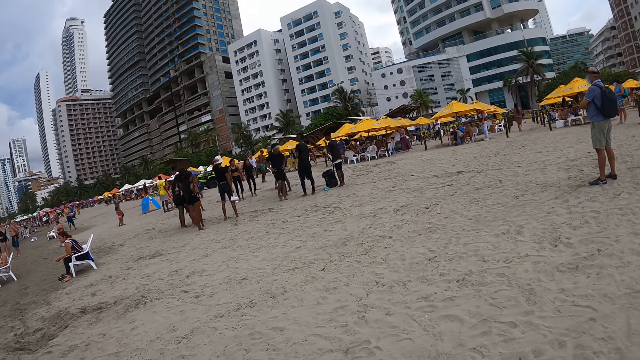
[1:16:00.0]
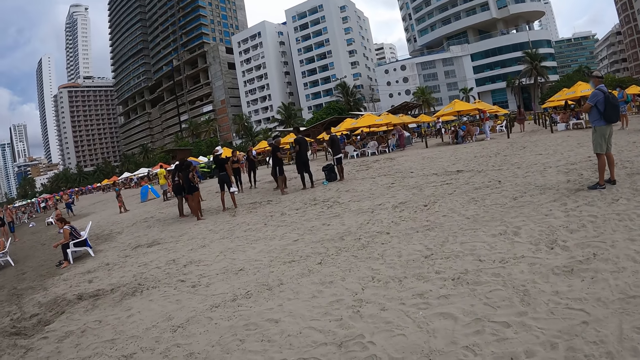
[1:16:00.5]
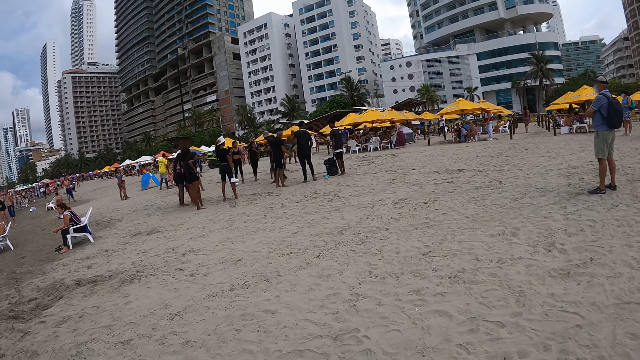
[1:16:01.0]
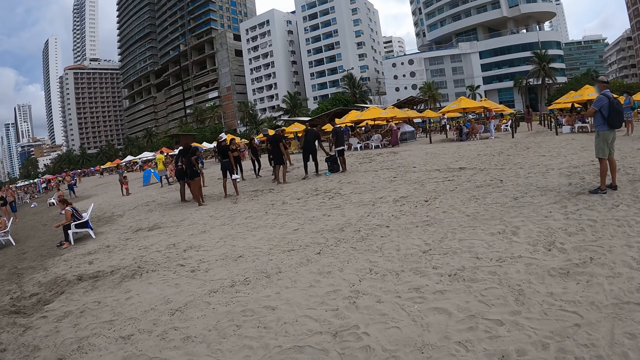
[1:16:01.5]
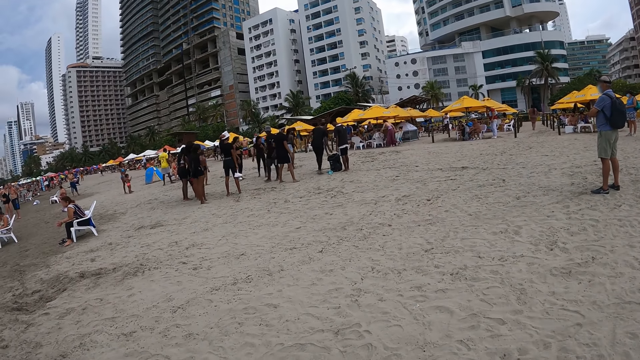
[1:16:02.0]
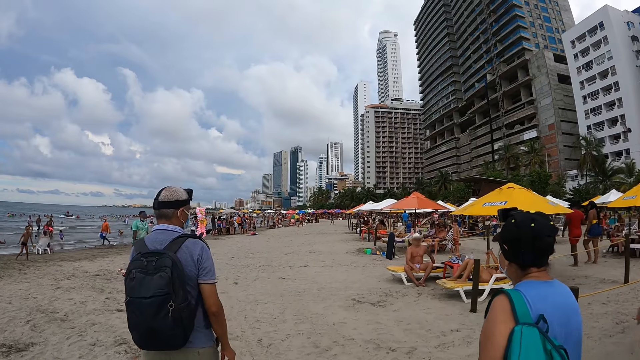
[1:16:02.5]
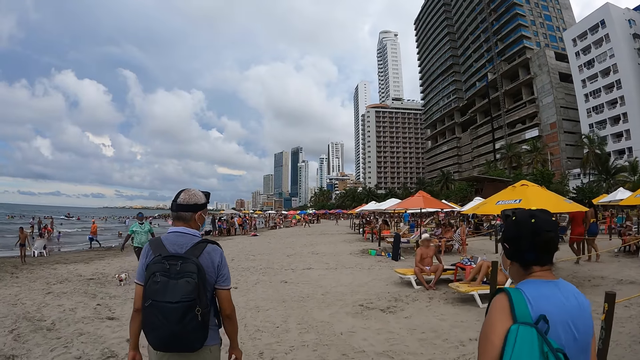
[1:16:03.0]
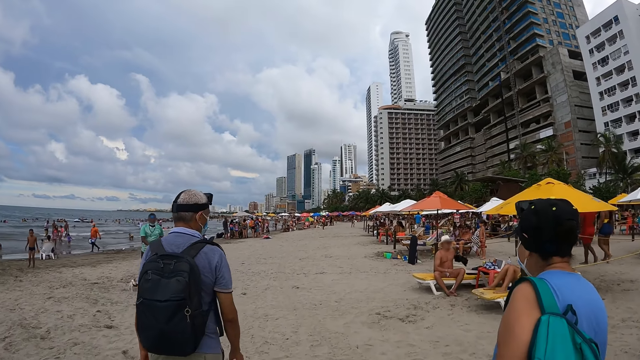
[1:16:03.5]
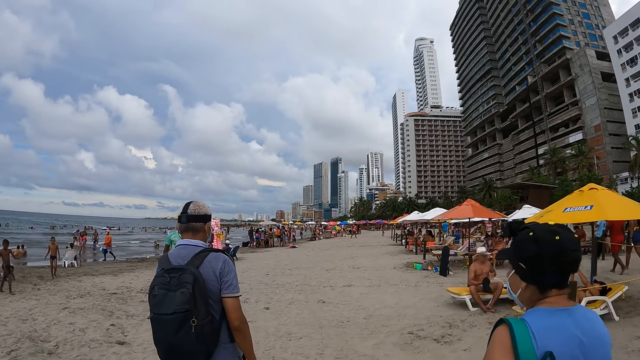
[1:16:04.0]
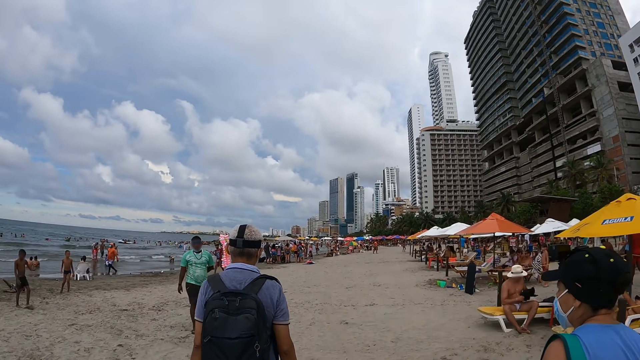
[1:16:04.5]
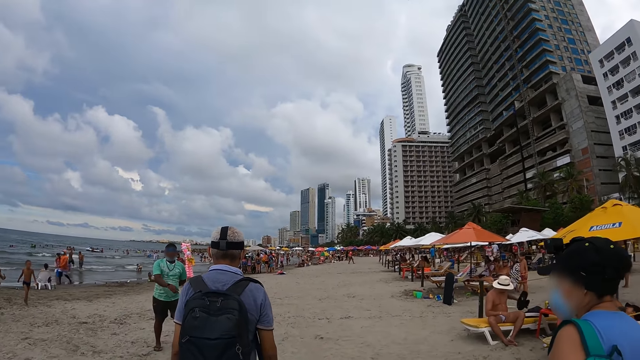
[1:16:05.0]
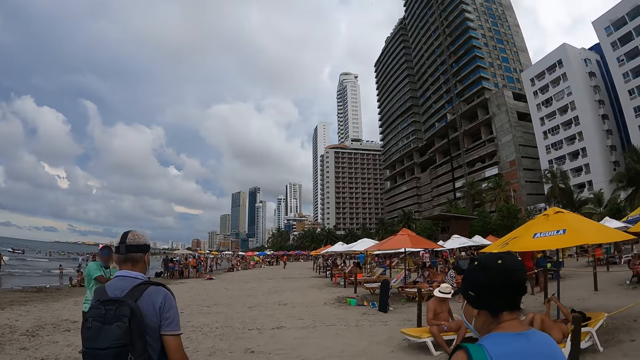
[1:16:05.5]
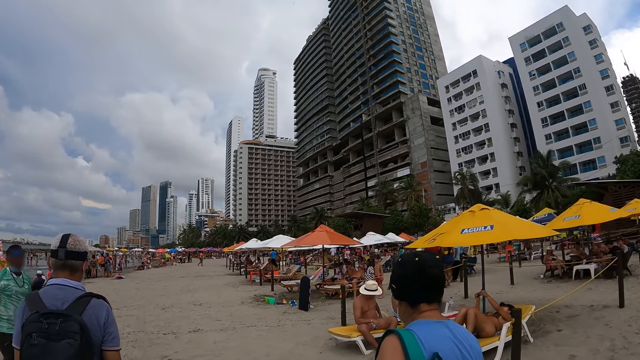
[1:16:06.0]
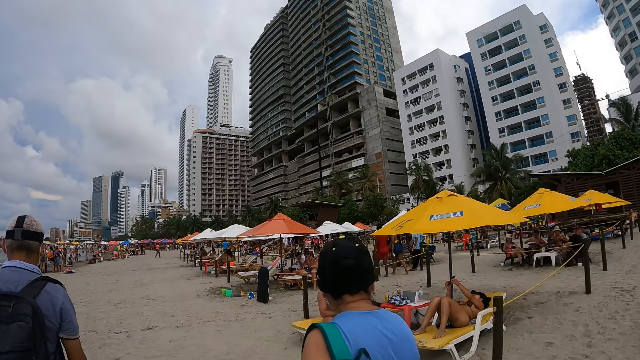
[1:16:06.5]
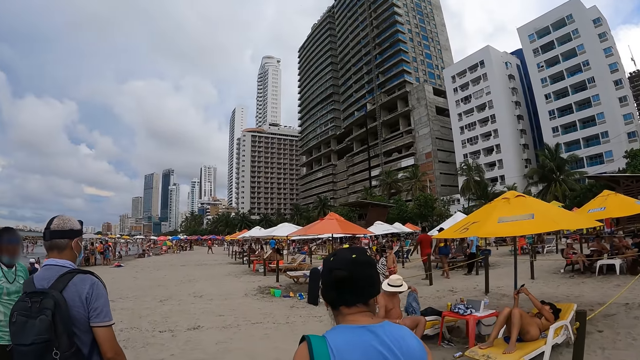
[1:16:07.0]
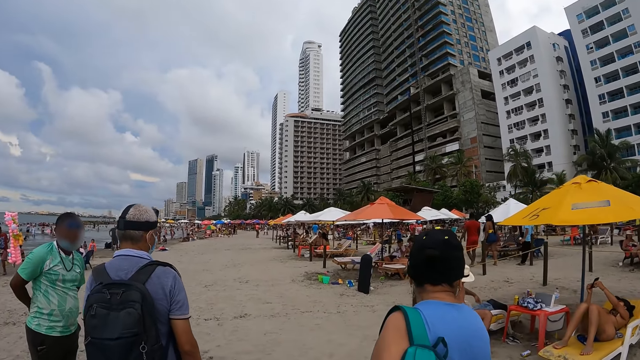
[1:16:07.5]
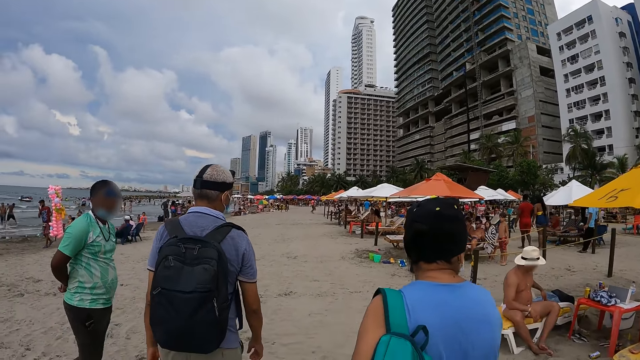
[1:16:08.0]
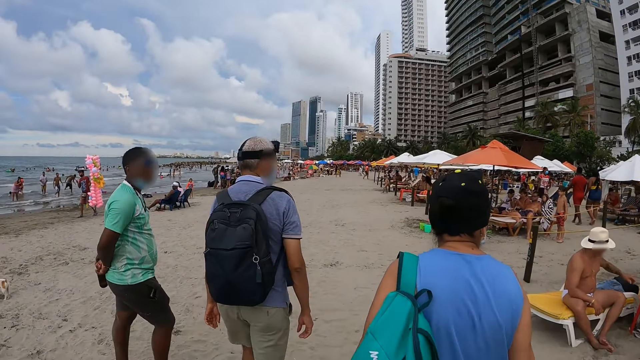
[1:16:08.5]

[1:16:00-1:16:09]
The camera wearer looks at dancers. They walk on the sand beach. They look at a man. The man converses with another man. The camera wearer looks at the other man.

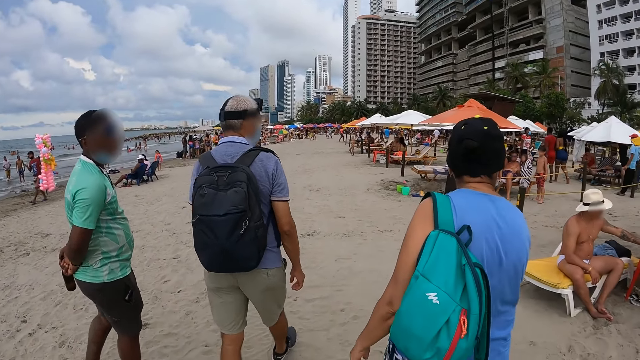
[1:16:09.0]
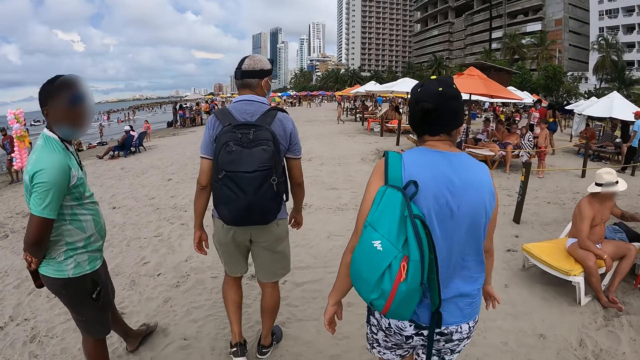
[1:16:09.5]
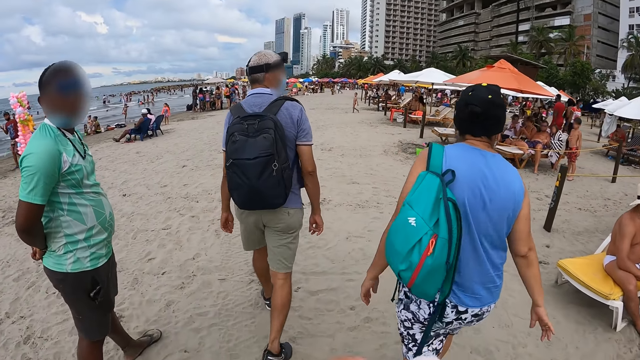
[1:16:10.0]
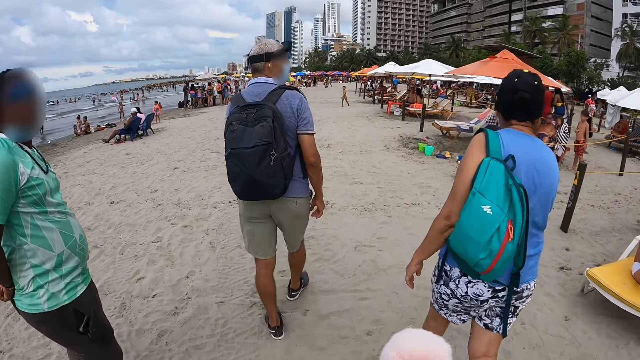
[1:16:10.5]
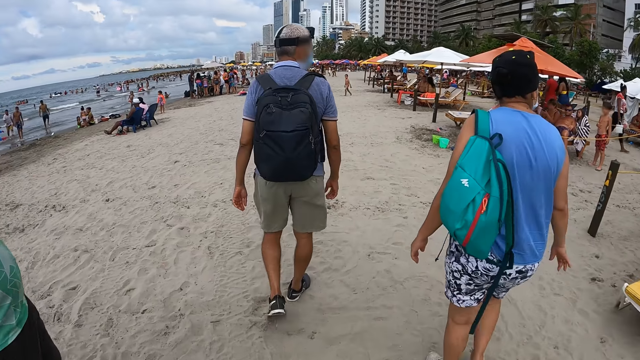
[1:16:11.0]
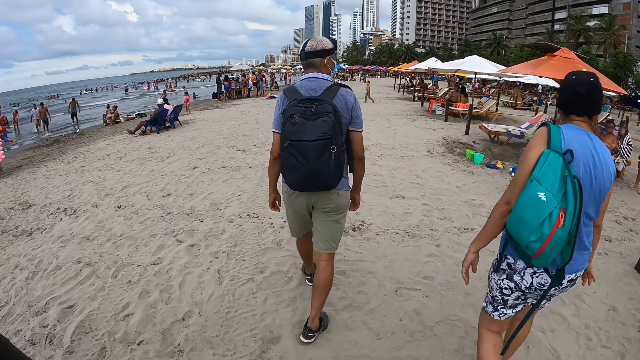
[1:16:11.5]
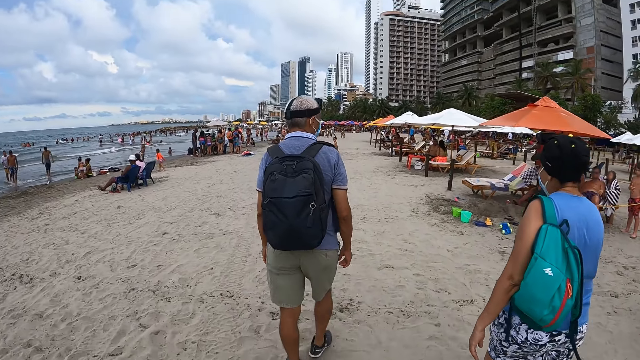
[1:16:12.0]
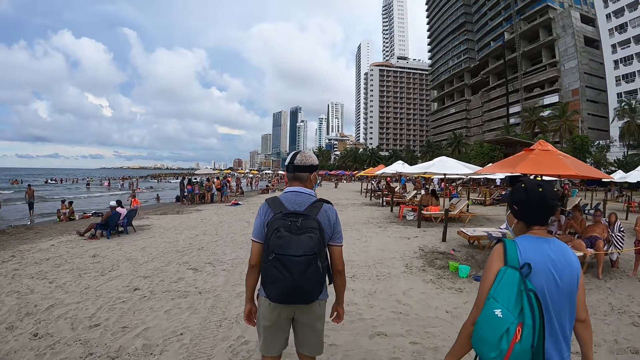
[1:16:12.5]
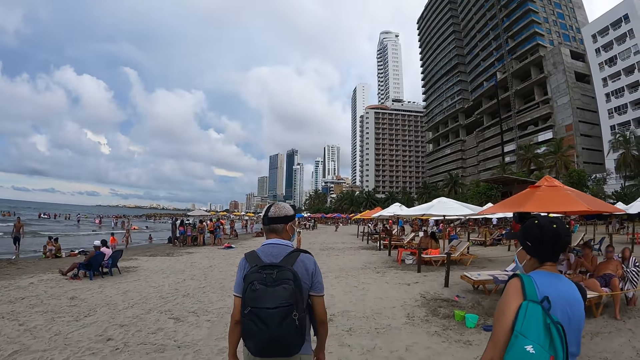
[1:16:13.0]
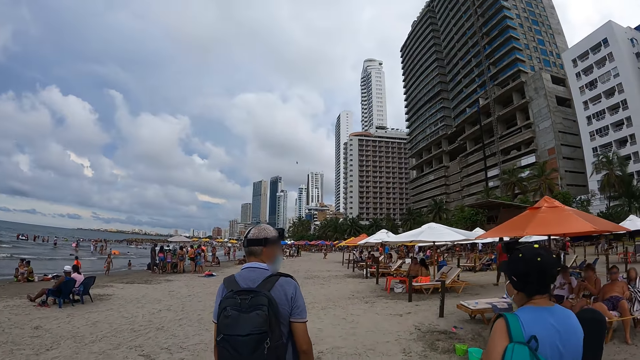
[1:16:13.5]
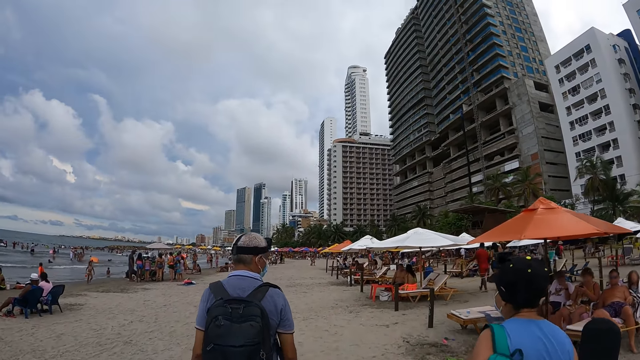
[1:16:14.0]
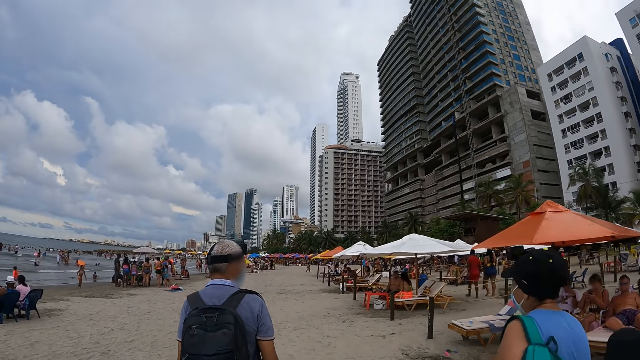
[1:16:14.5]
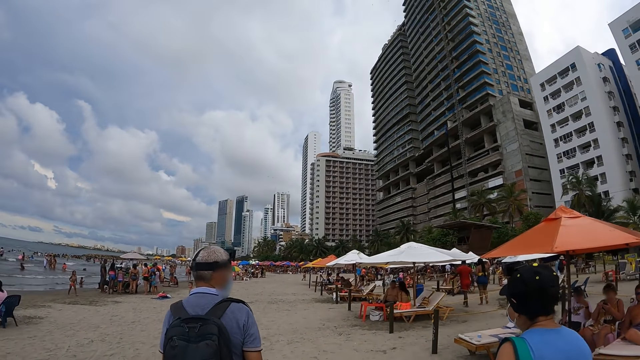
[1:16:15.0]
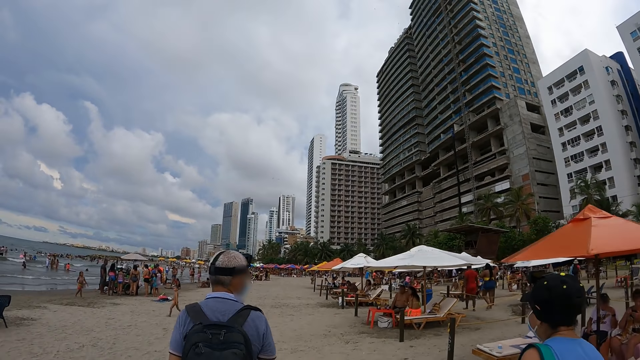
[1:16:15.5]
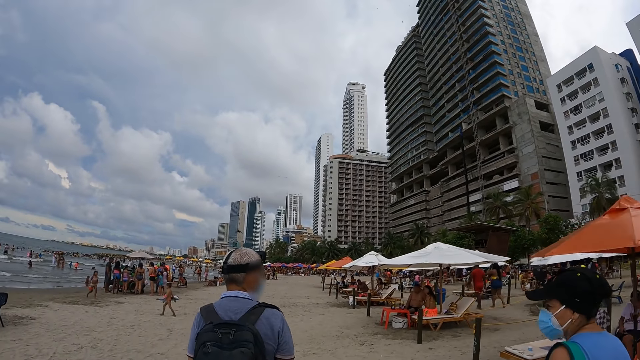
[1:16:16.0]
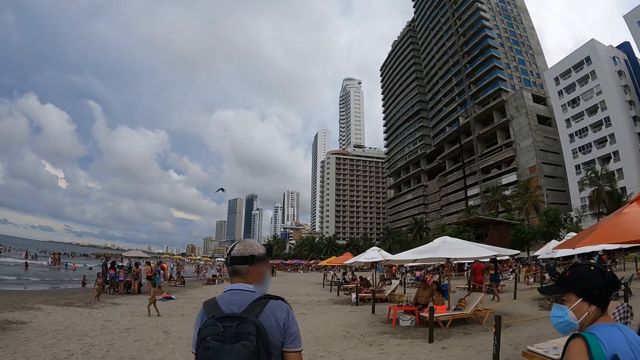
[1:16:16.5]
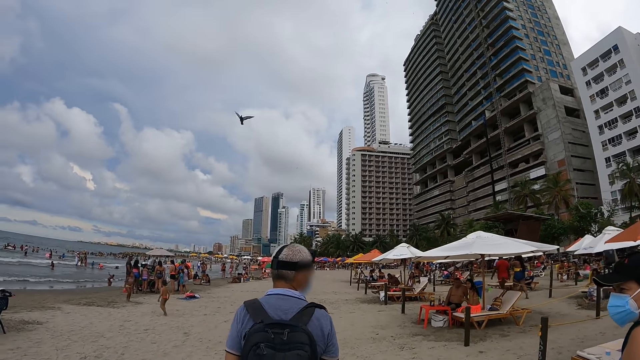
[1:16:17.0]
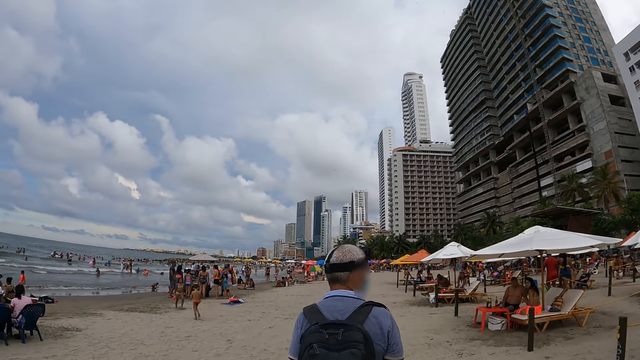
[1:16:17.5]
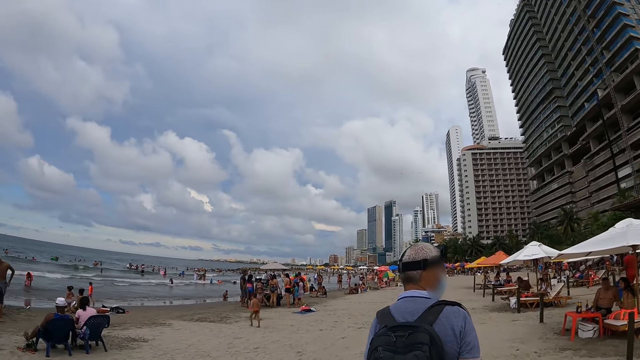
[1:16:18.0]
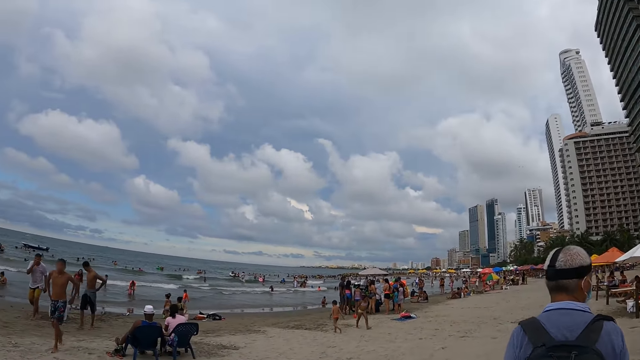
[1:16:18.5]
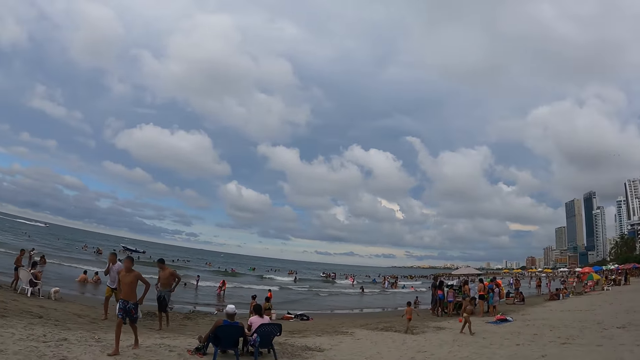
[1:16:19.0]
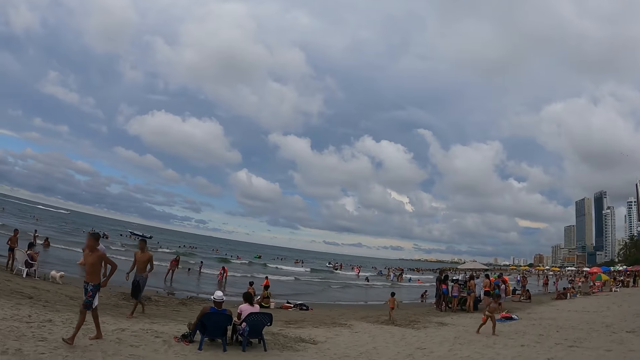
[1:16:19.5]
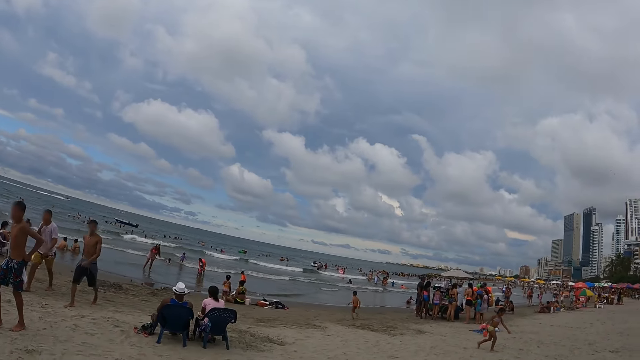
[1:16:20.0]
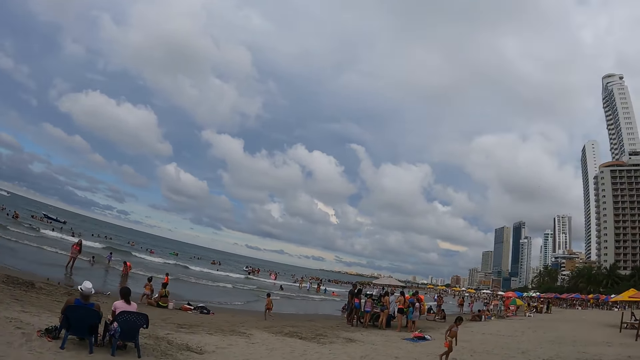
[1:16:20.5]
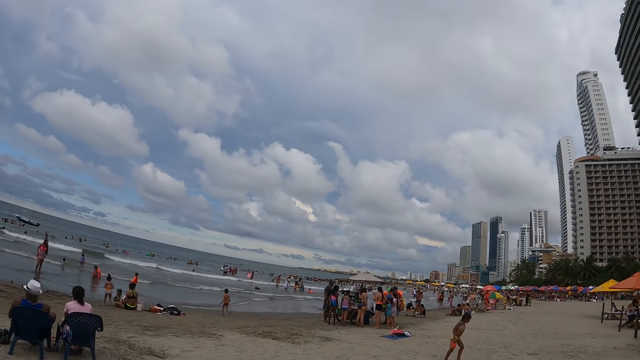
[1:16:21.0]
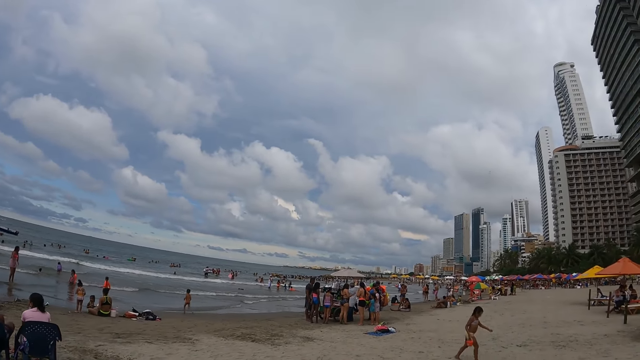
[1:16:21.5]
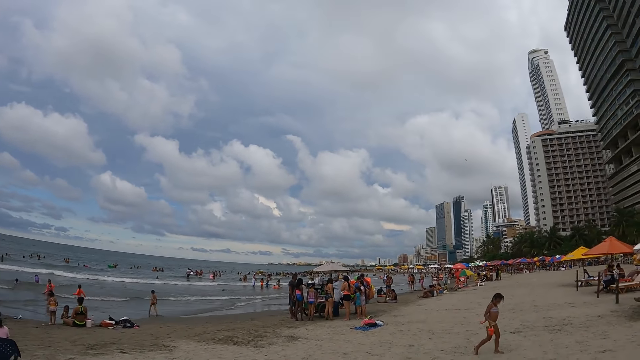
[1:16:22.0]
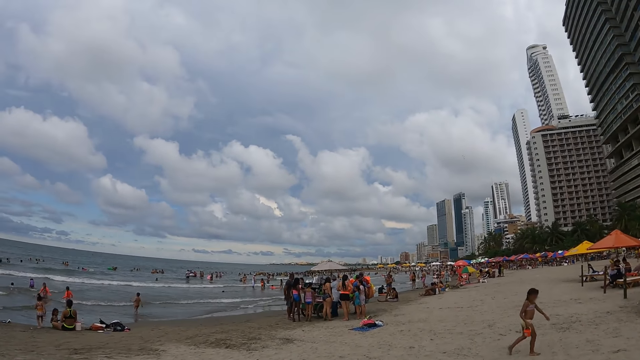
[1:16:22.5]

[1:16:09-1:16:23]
The camera wearer looks at a beach assistant. They look at a man. They walk behind the man. The man converses with another man. The camera wearer looks at the beach shore.
